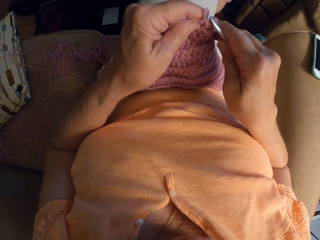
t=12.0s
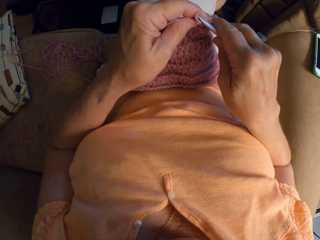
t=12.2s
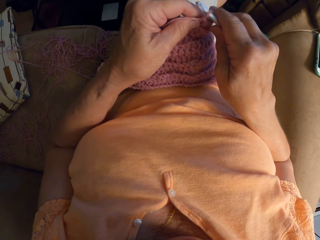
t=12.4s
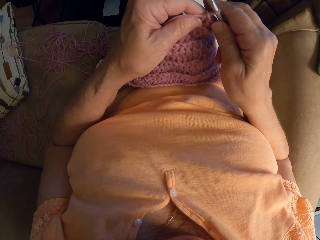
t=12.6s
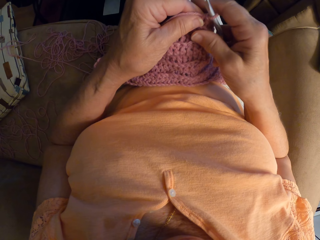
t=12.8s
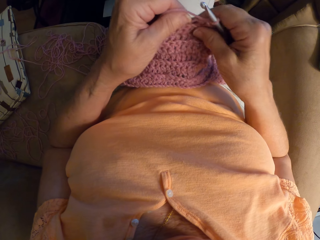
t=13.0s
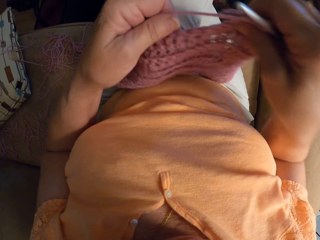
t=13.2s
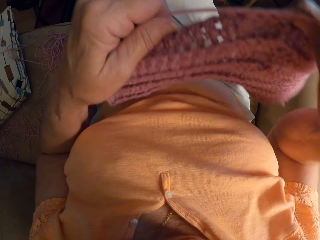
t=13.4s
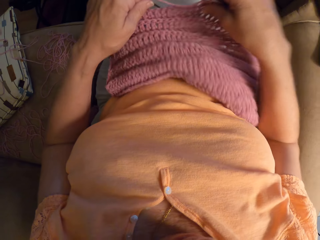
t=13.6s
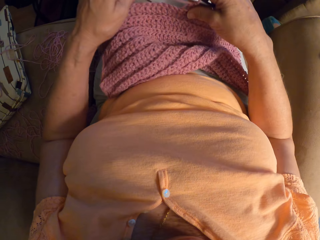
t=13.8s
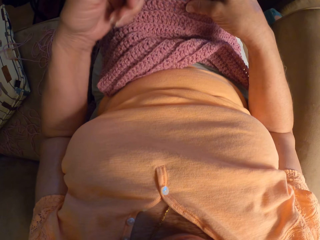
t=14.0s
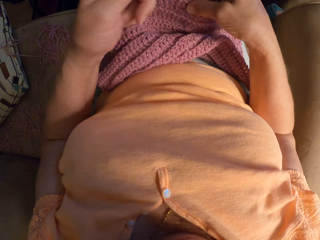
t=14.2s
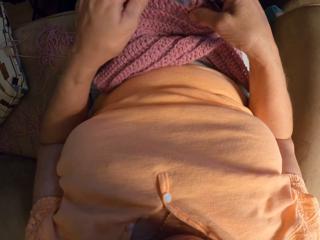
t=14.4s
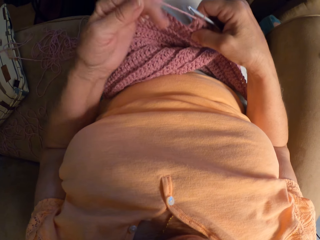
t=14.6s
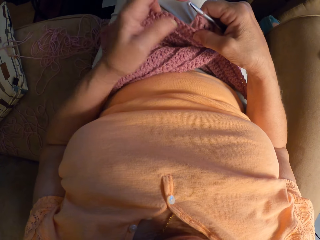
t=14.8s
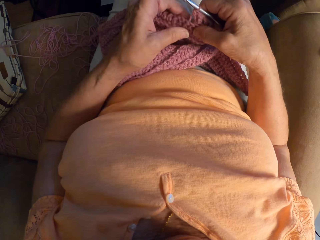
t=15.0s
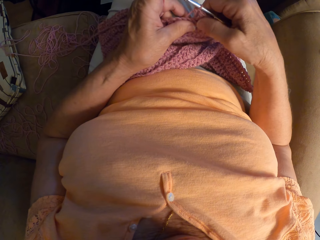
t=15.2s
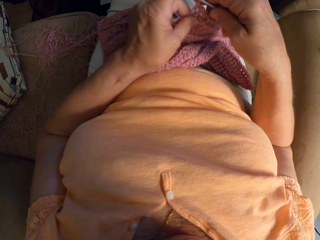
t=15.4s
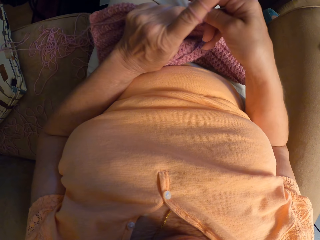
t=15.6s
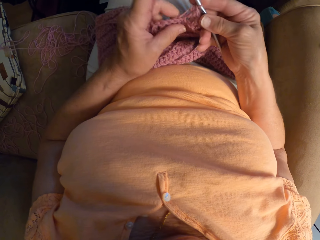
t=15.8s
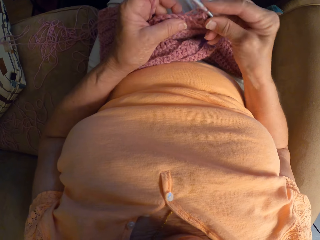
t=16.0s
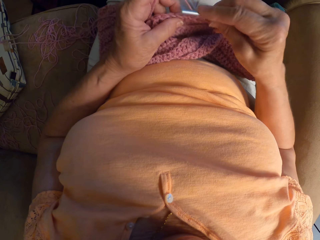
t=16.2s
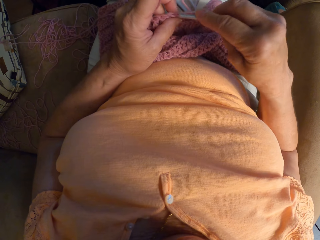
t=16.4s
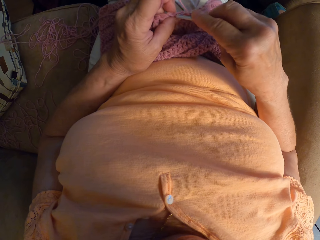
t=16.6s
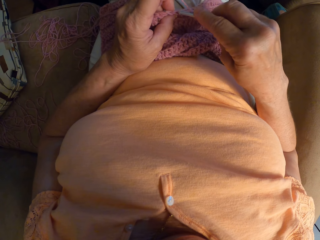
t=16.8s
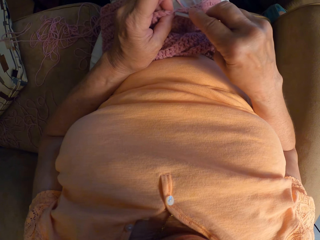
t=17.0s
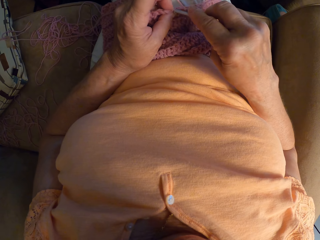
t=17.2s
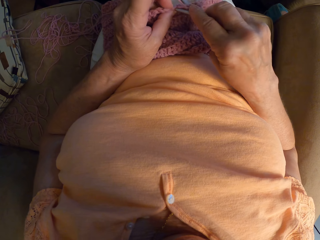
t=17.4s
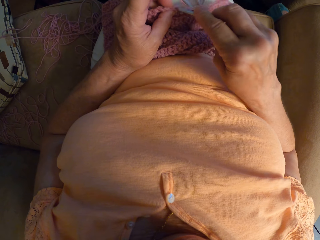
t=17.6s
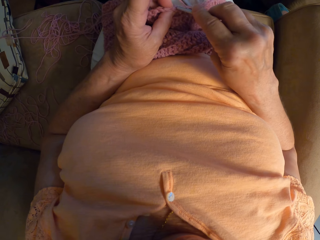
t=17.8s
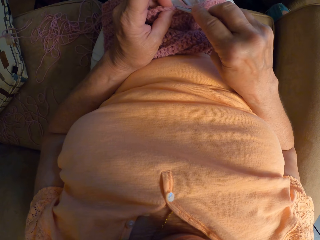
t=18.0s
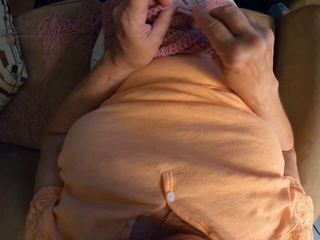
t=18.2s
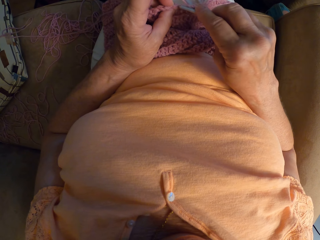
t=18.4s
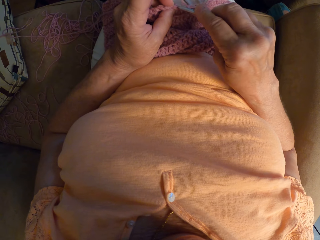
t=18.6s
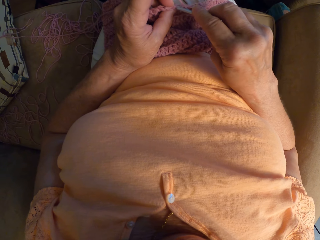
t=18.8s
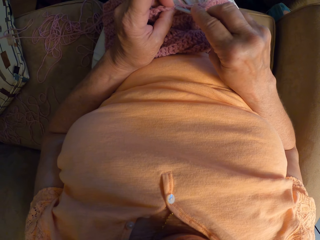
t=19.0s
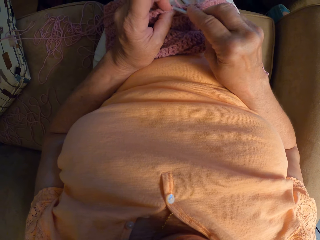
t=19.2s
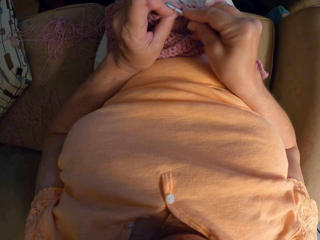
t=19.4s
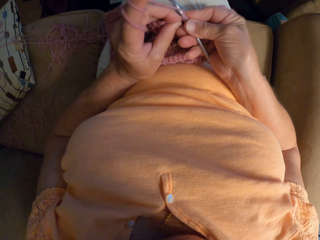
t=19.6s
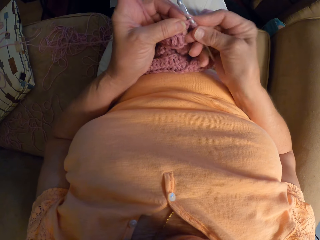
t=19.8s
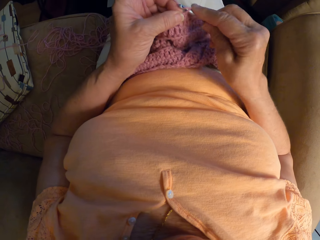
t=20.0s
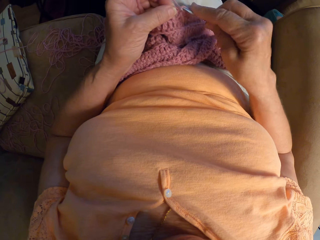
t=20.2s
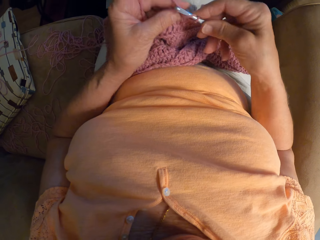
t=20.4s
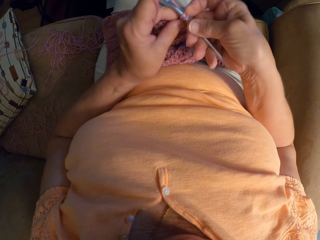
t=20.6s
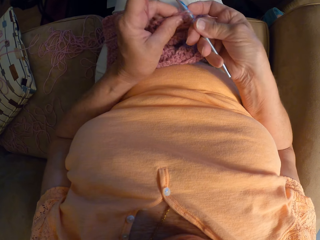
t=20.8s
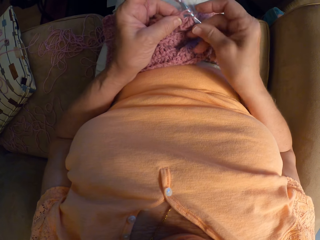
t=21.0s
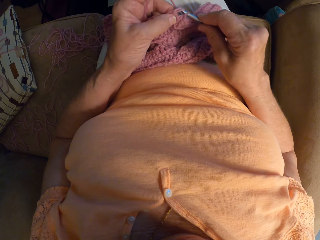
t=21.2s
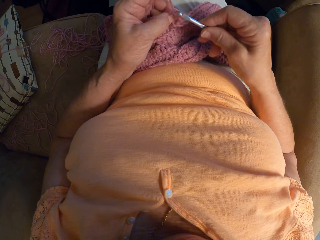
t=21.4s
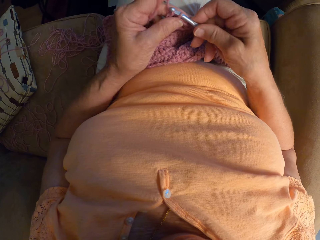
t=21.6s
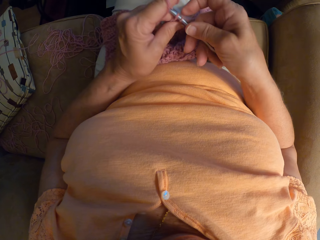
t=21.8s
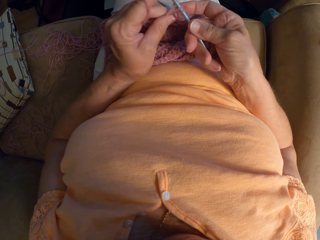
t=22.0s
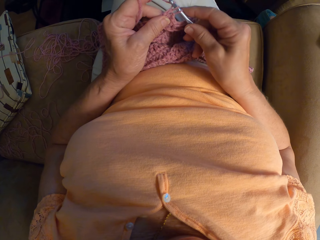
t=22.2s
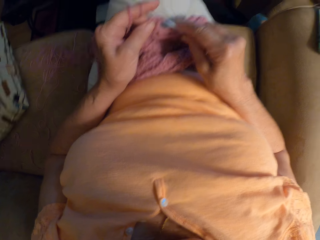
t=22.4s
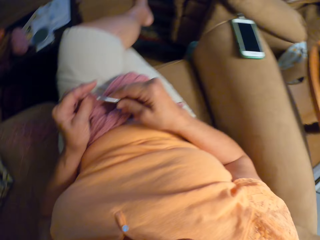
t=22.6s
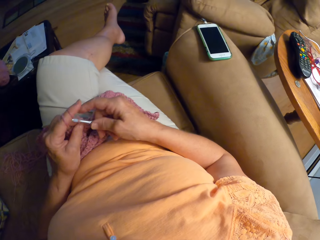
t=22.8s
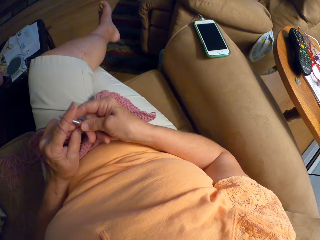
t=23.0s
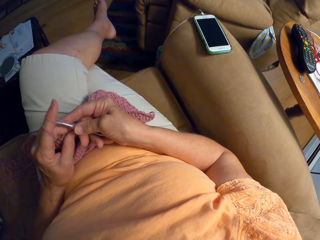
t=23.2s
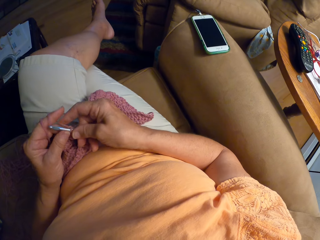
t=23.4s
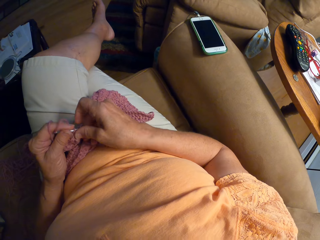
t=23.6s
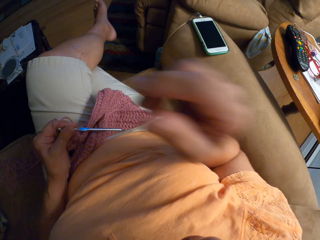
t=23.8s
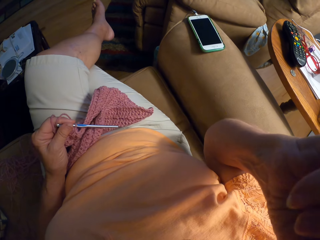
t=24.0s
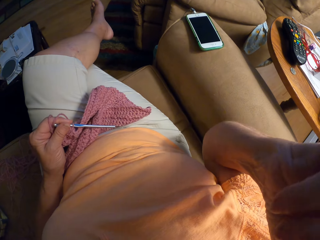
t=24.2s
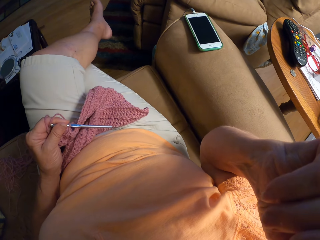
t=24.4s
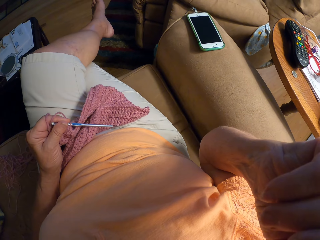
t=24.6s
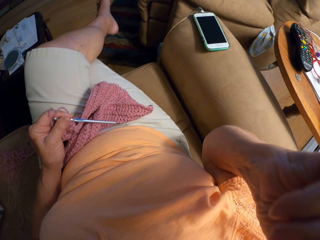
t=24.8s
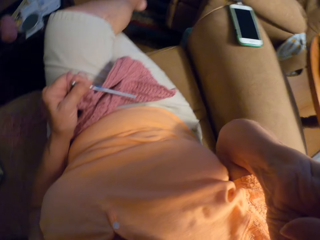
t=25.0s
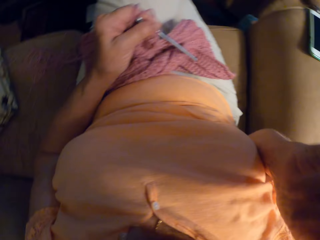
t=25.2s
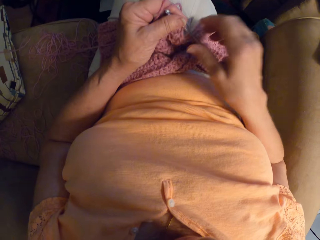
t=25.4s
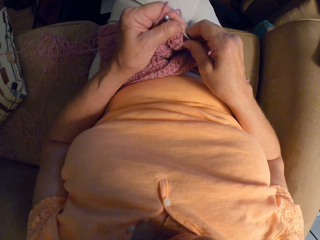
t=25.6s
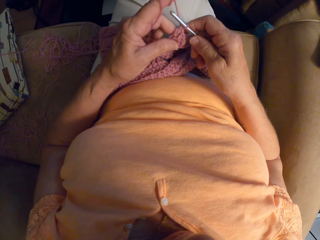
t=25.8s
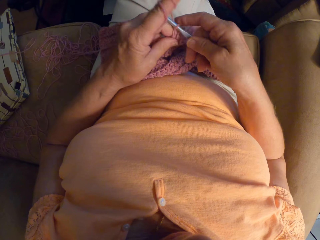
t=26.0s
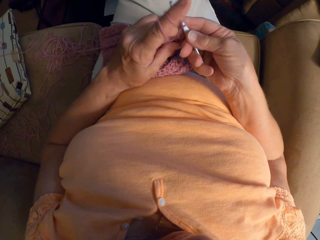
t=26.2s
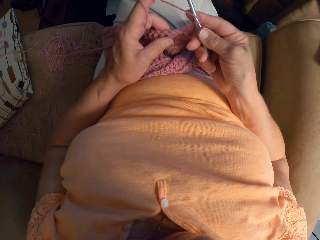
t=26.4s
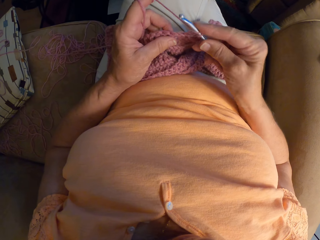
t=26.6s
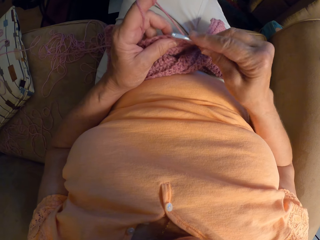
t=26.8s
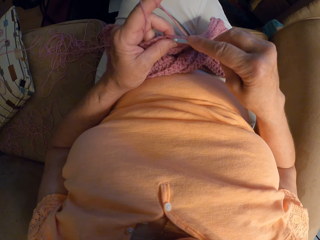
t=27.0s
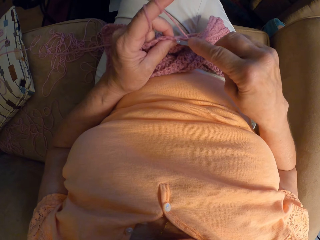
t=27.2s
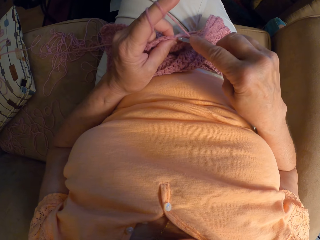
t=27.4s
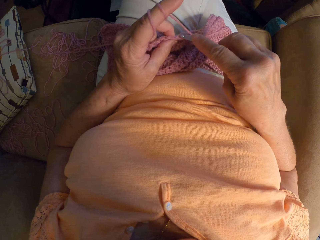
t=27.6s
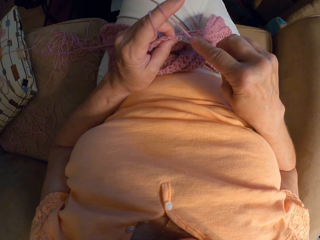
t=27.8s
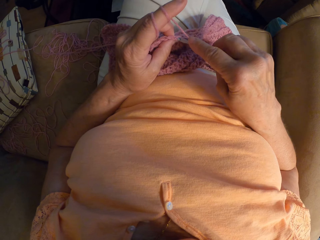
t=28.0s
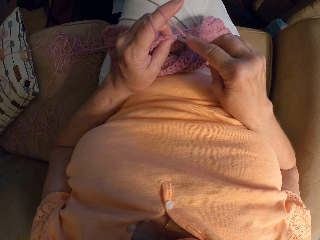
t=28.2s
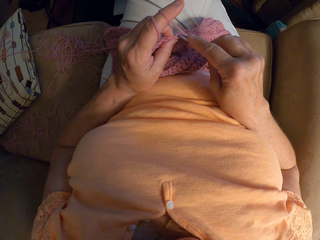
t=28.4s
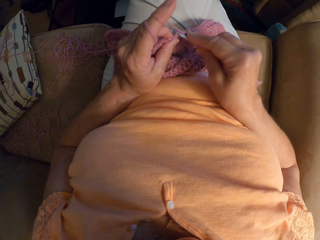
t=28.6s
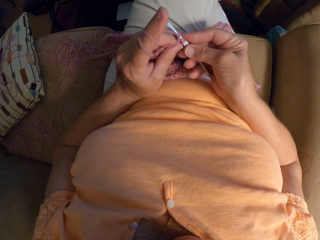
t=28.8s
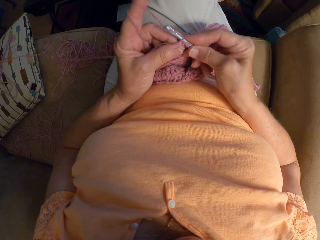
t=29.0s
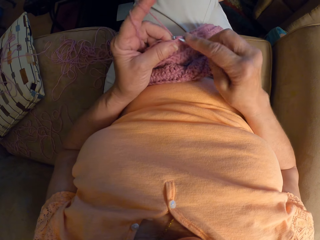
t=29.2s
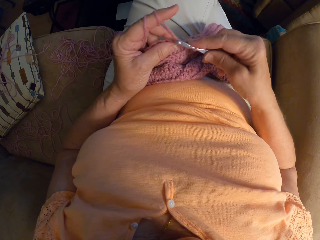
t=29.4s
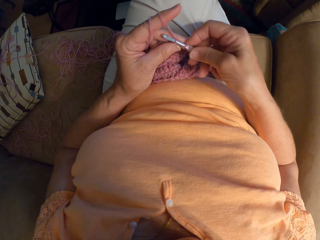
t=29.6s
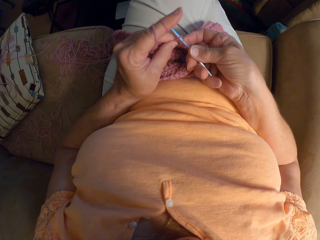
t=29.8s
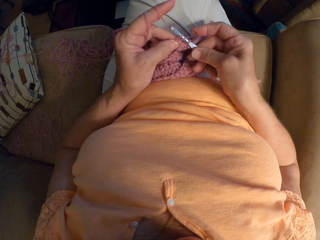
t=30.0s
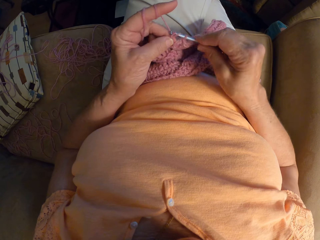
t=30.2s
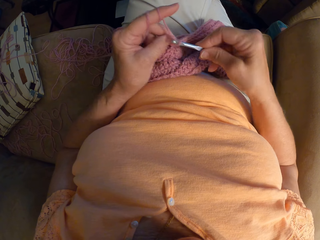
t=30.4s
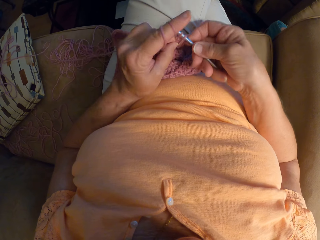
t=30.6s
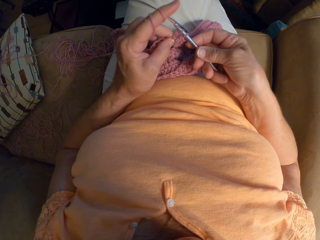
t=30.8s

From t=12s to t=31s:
The camera wearer crochets with a yarn. She adjusts the crochet fabric with both hands. She drops the cloth back on her lap. She adjusts the yarn with her left hand. She crochets with the yarn. She shifts the hook from her right to her left hand, lifts her right hand to her head and fixes the camera on her head. She touches her face. She drops her right hand back and picks up the crochet hook with her right hand. She crochets with the yarn.

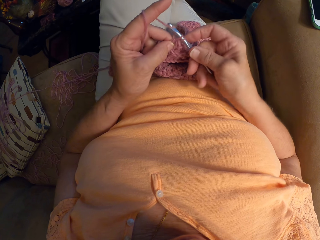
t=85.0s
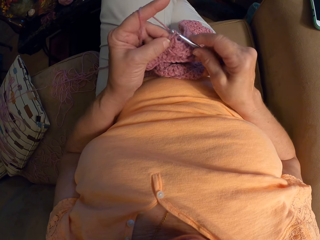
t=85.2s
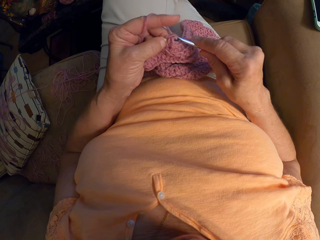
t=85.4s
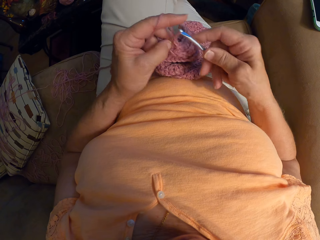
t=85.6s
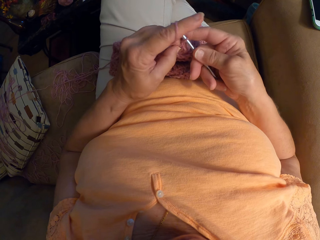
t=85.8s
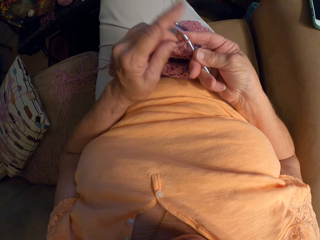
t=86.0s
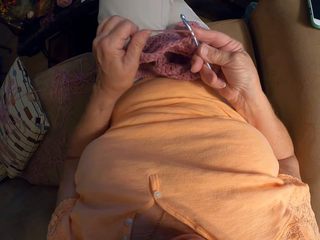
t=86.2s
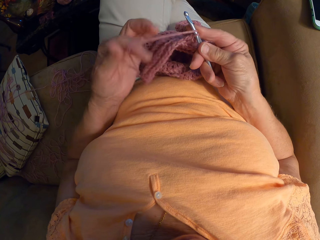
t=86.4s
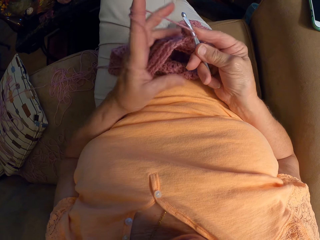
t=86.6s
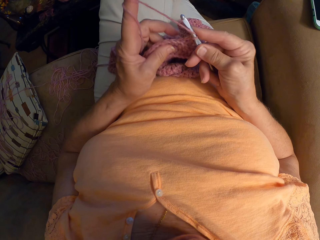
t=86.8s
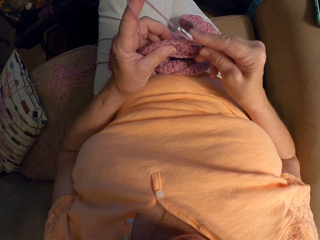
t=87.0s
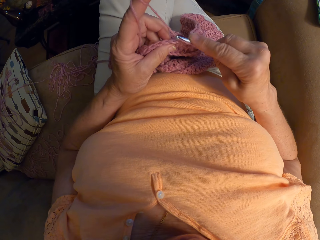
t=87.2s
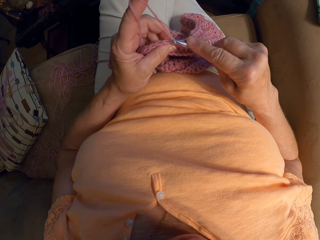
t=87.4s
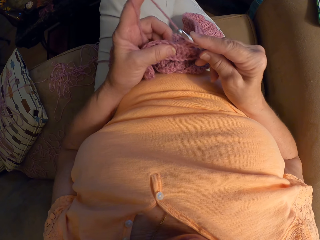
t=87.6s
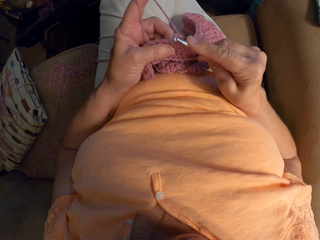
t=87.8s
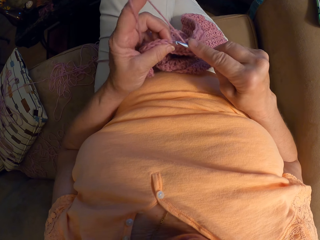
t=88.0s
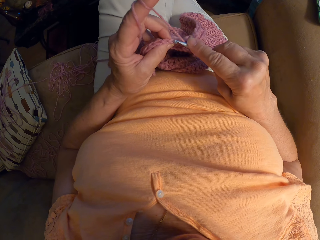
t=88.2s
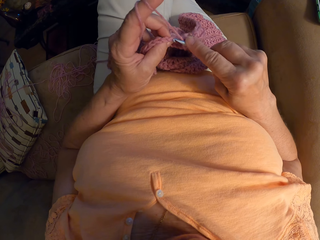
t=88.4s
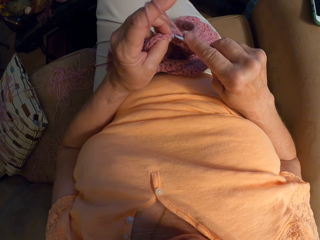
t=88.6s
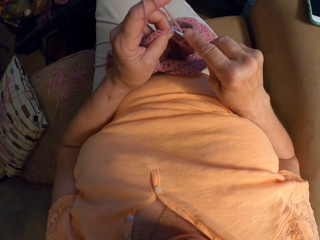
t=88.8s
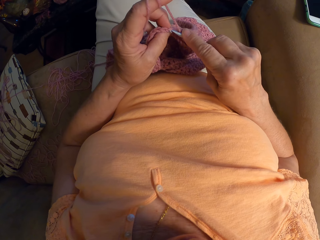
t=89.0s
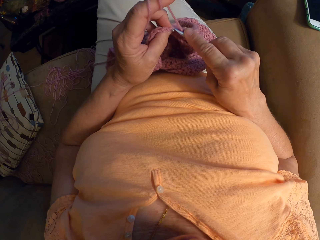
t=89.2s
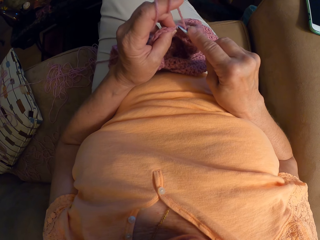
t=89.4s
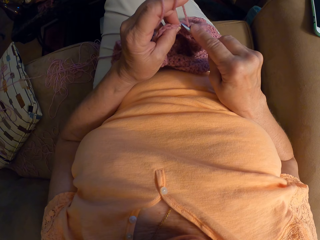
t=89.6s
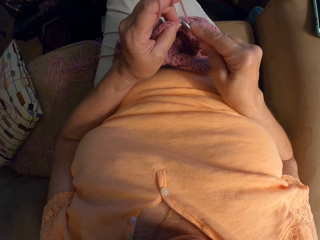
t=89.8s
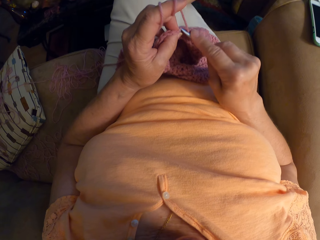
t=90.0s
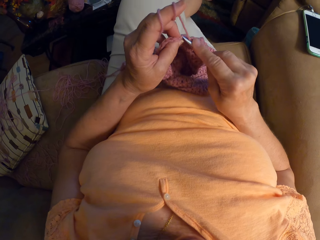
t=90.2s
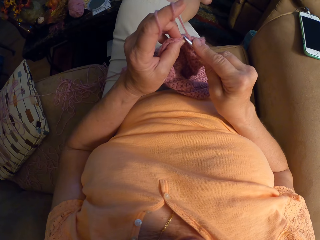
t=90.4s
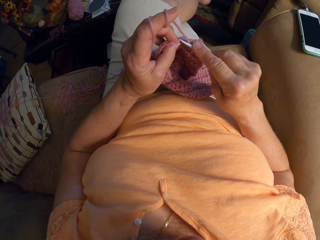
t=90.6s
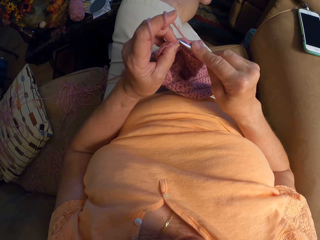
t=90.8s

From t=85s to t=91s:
The camera wearer adjusts the yarn with her left hand. She crochets with the yarn.
